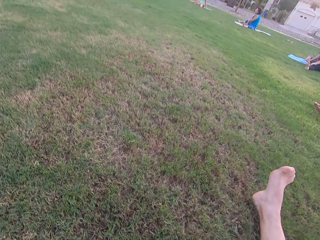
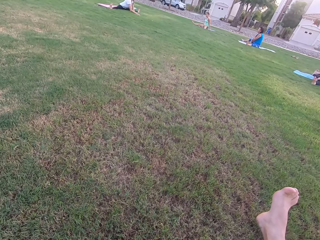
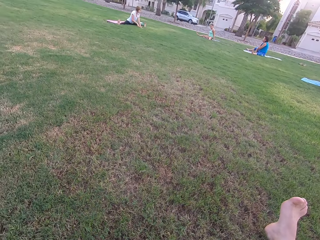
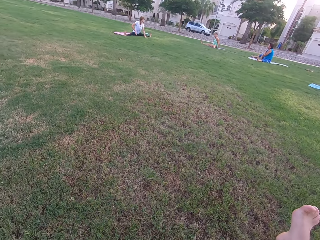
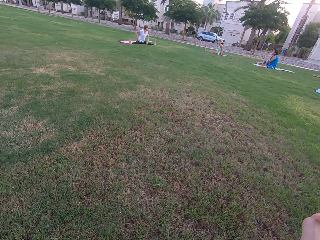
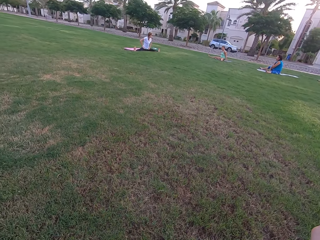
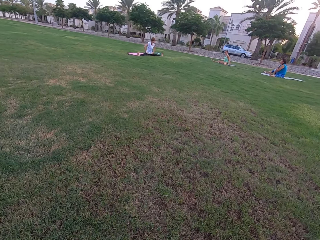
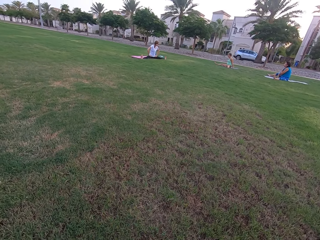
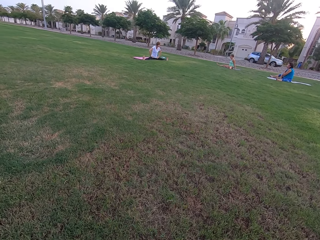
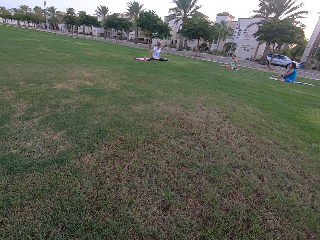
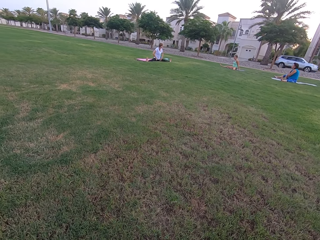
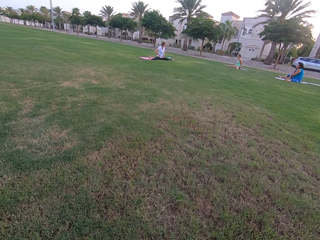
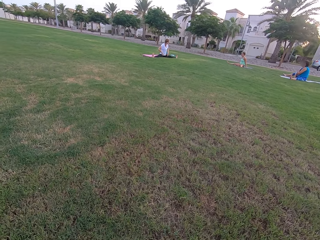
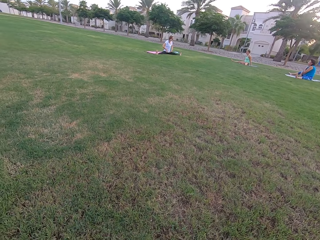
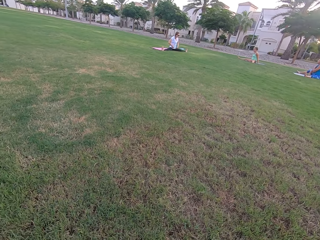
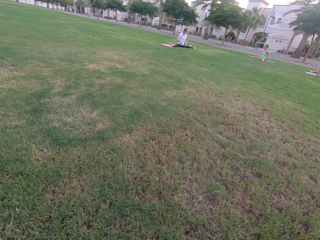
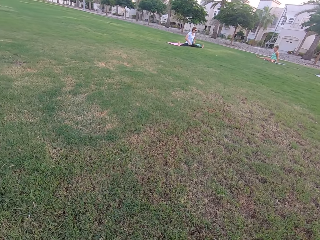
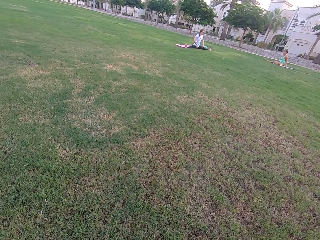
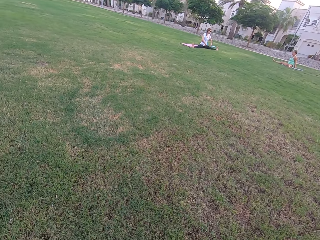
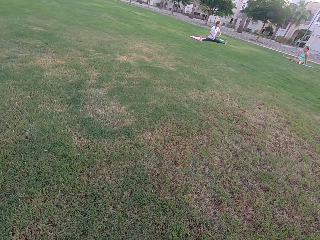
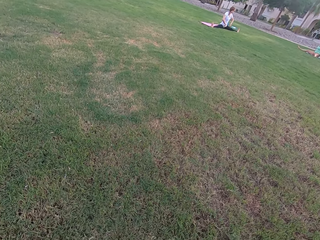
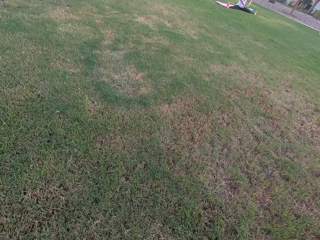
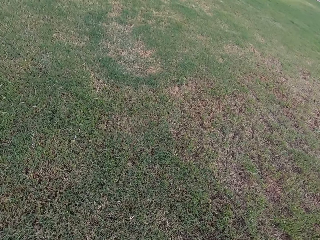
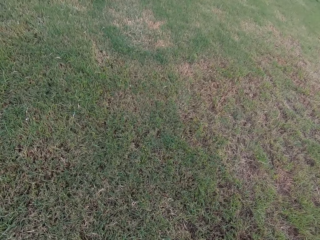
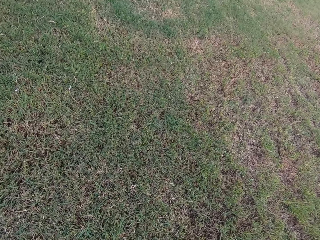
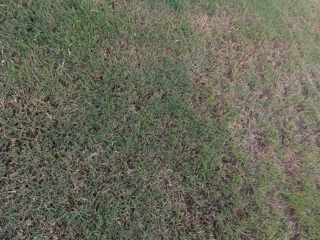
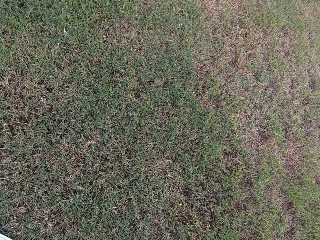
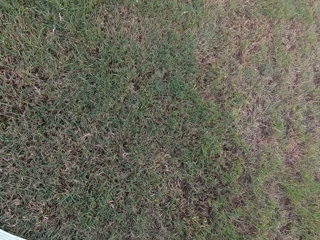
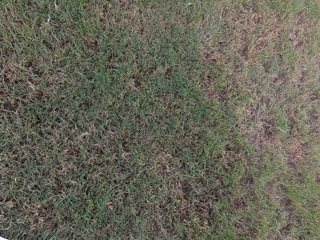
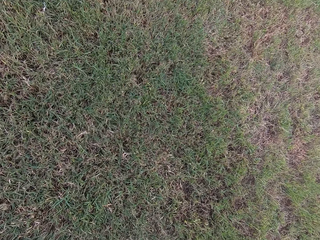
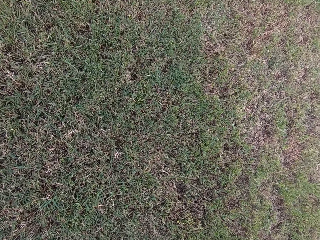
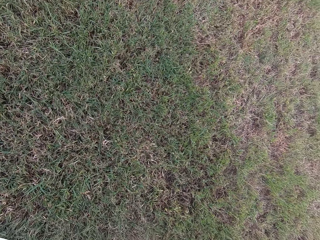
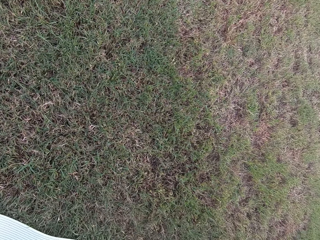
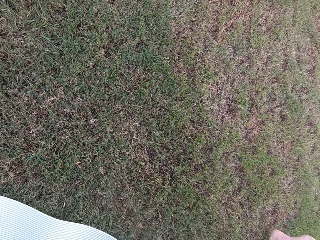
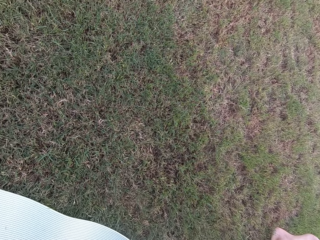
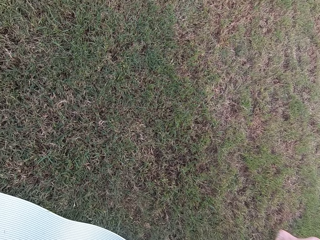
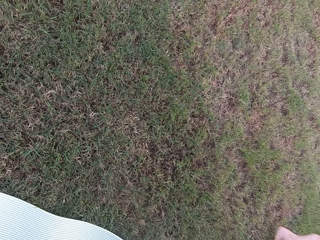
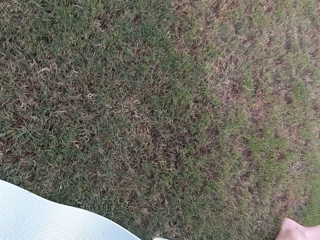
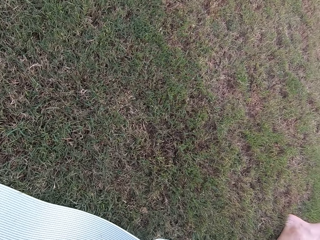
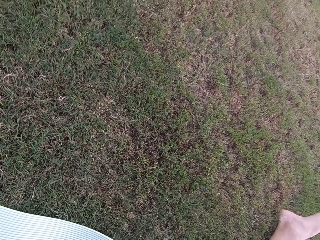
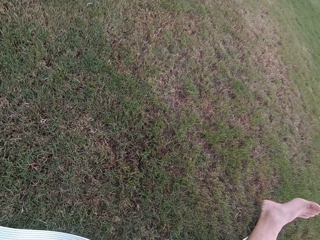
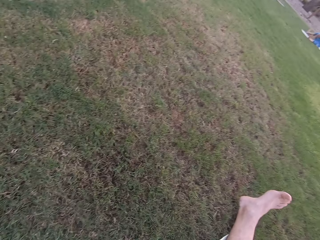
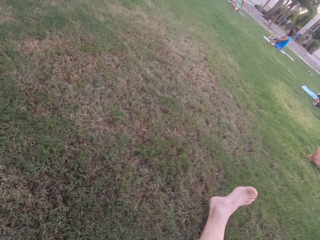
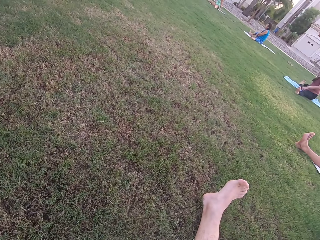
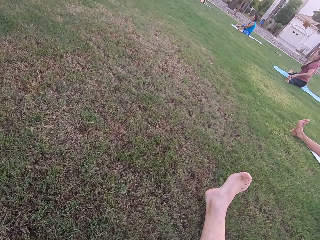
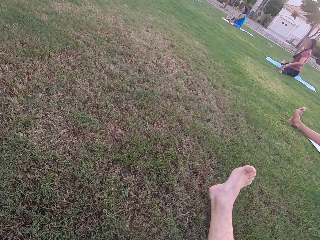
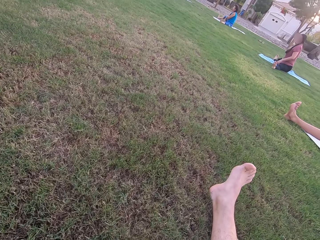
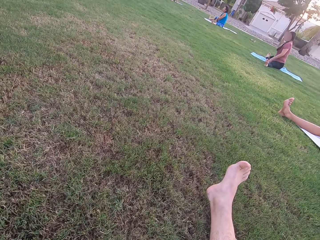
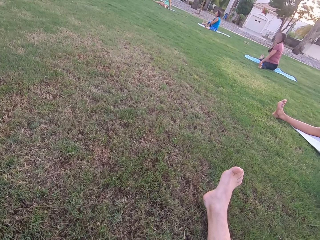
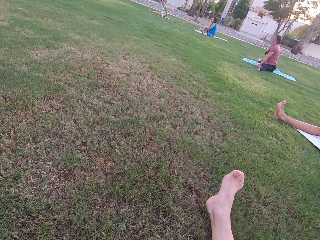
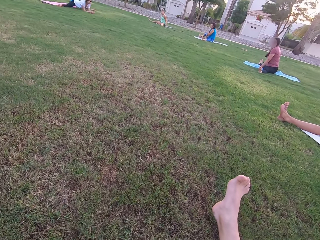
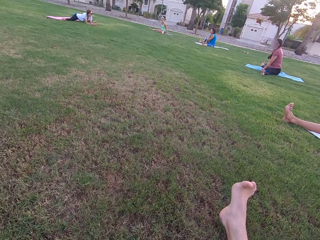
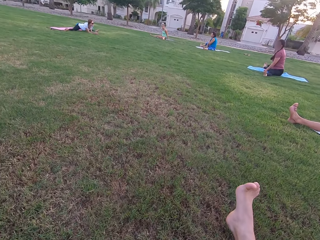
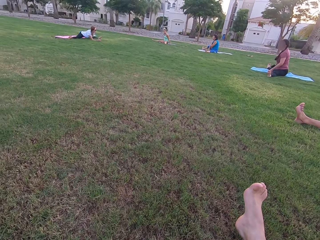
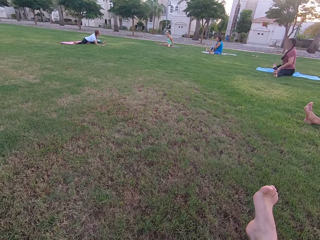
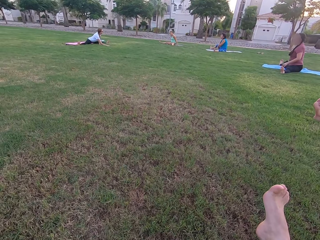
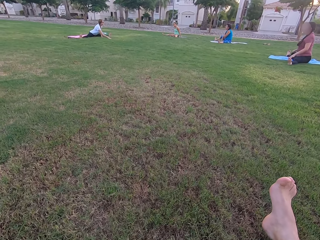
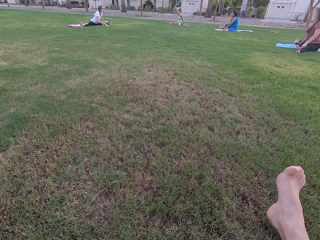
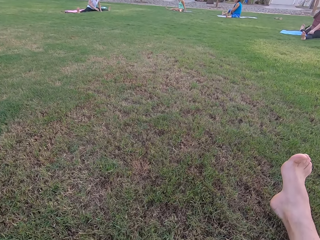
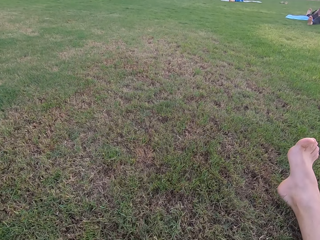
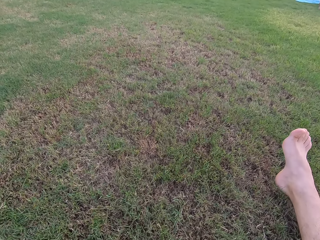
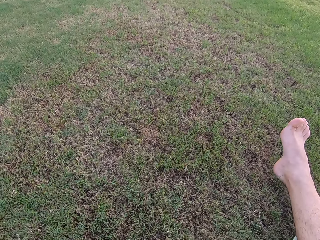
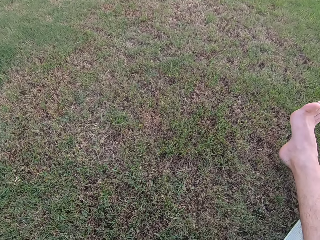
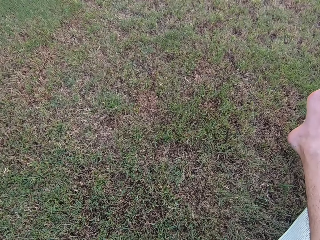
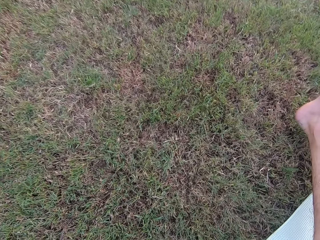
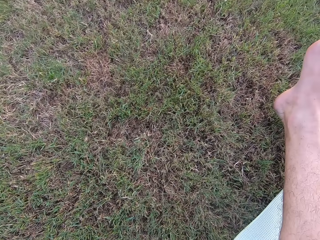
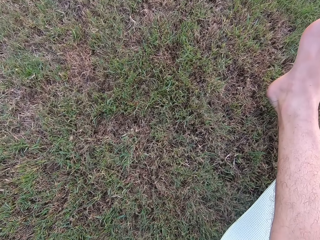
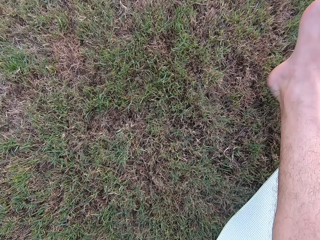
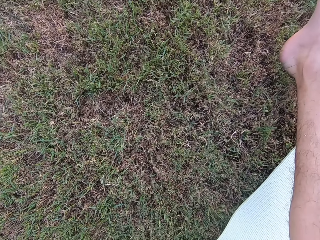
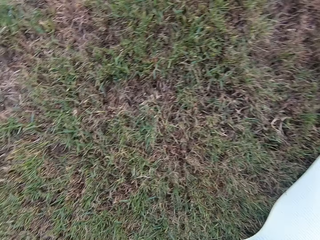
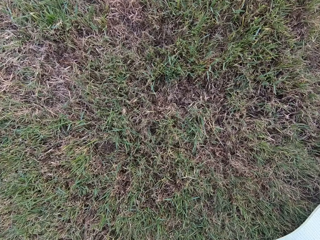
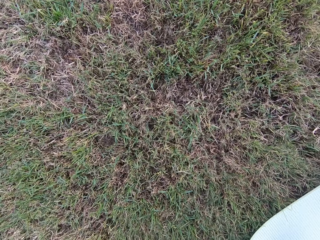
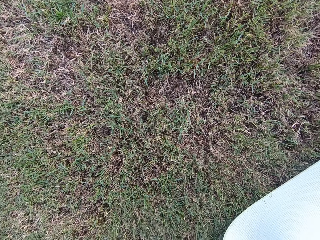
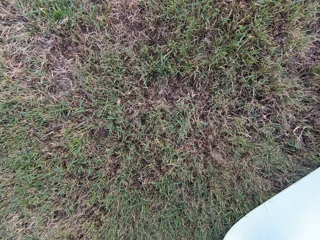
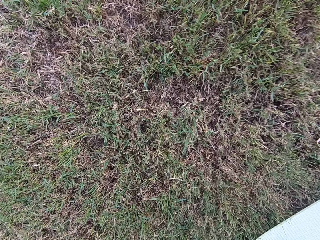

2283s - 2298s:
Four women sit on the ground. The camera wearer sits on the ground. The four women sit on the ground. The camera wearer sits on the ground.

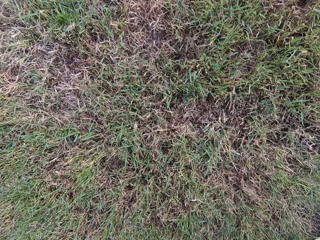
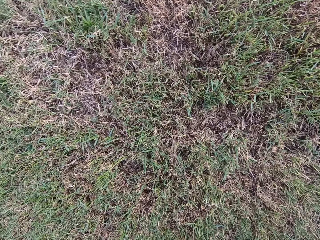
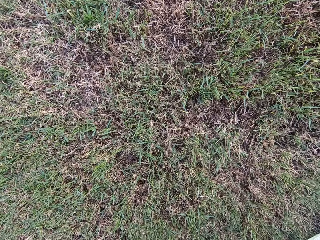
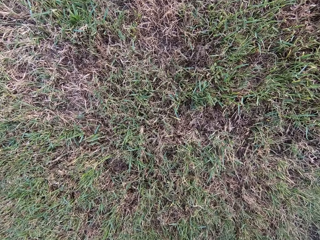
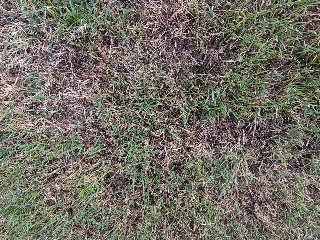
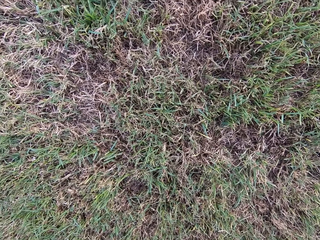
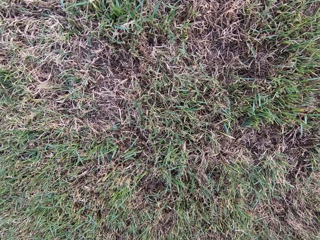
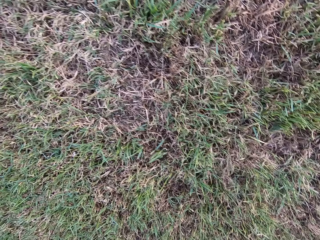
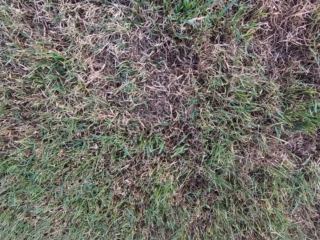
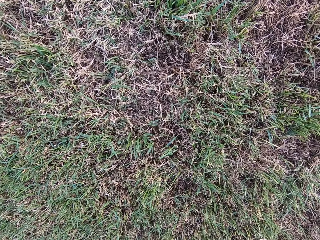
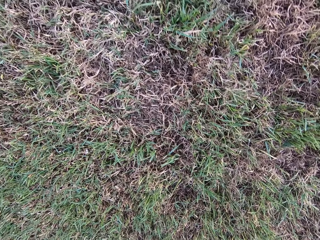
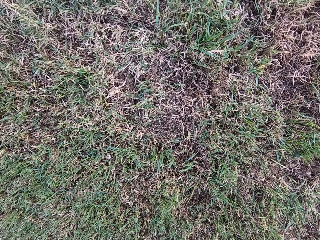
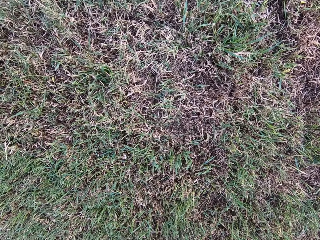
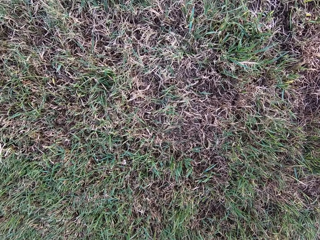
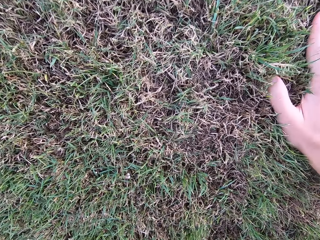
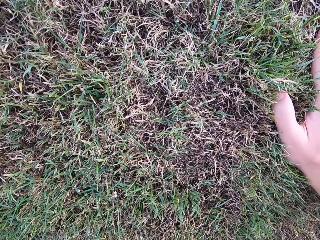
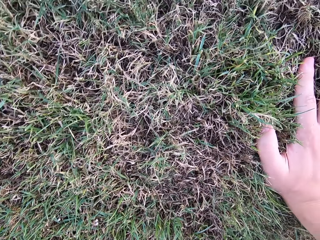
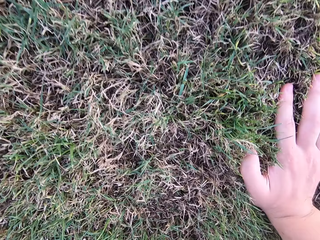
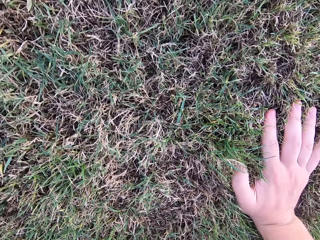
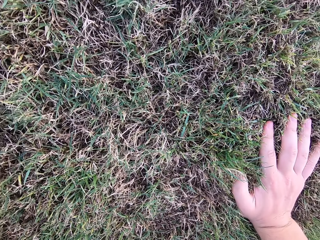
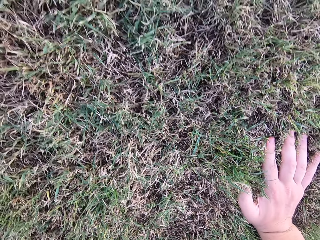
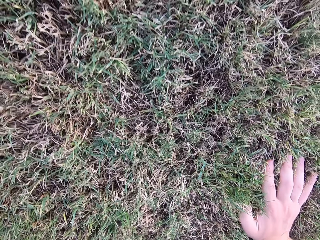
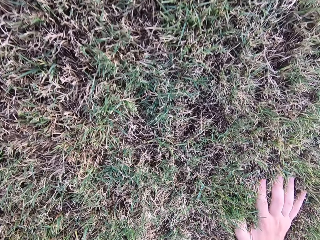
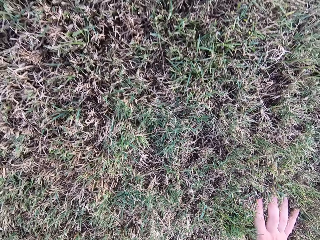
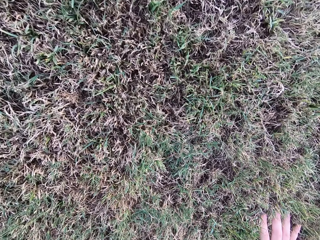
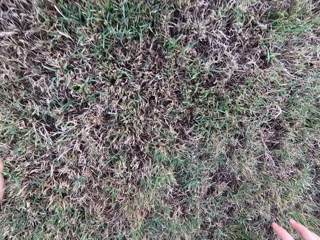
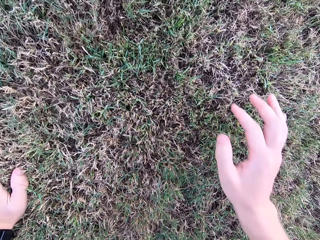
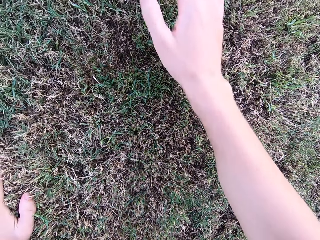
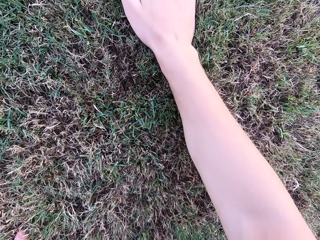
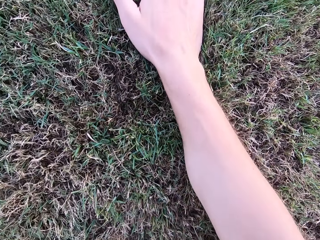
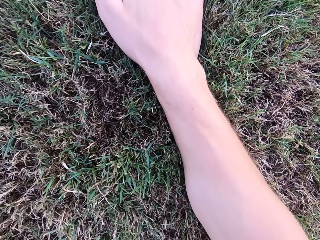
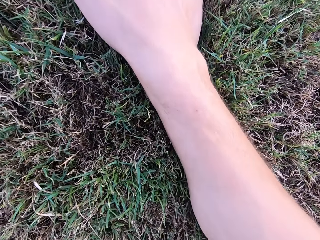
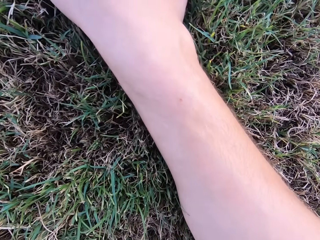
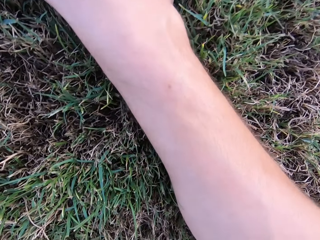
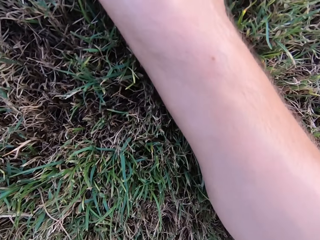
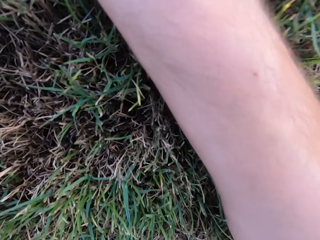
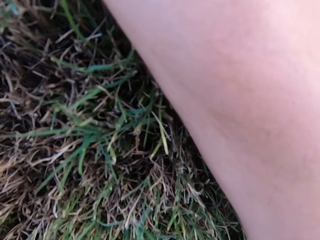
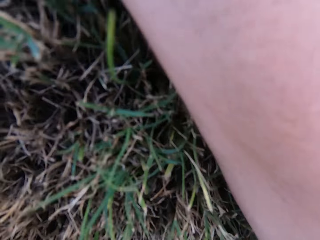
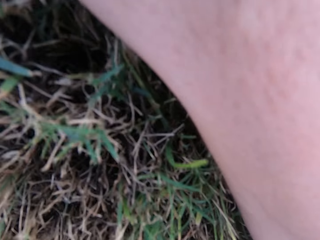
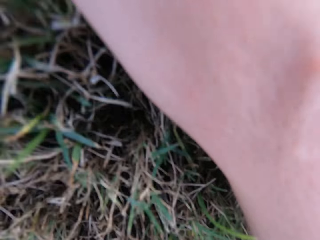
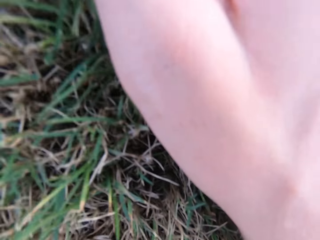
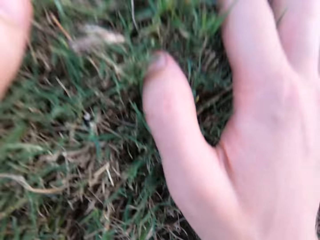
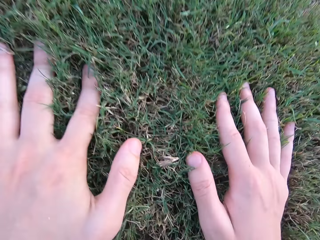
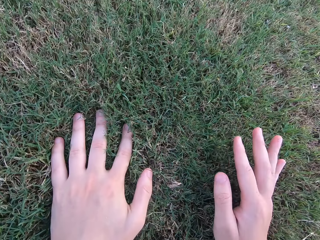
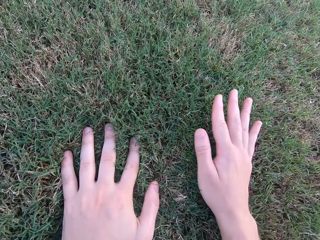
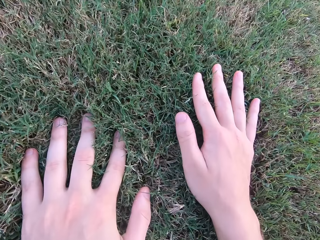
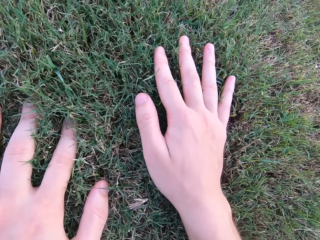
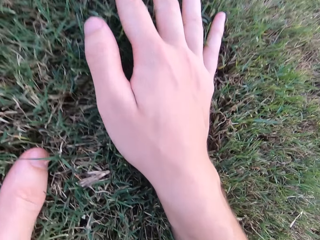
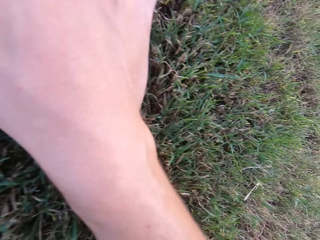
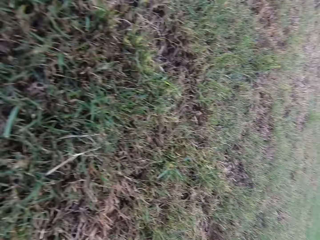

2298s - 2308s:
The camera wearer lays on the ground.
